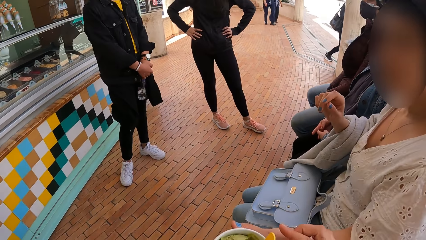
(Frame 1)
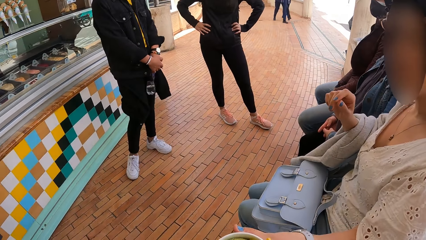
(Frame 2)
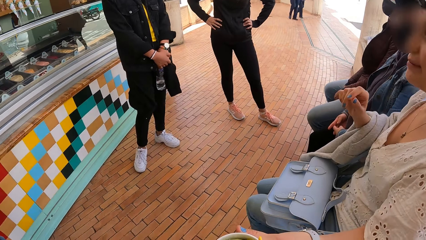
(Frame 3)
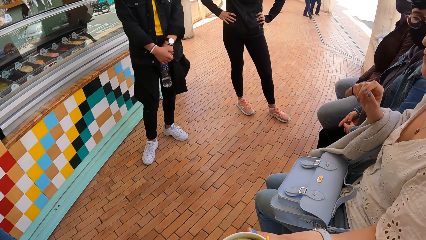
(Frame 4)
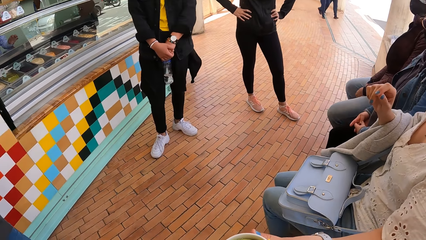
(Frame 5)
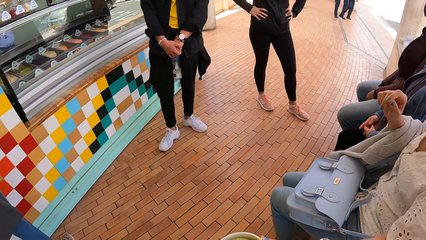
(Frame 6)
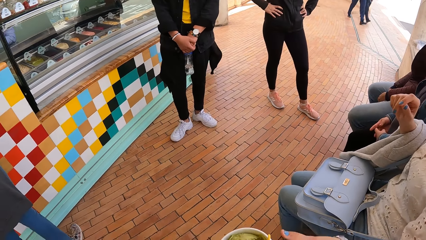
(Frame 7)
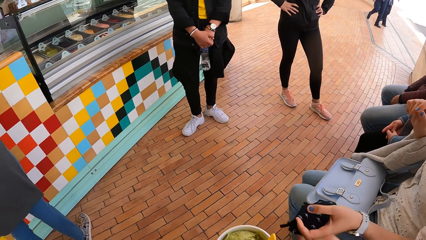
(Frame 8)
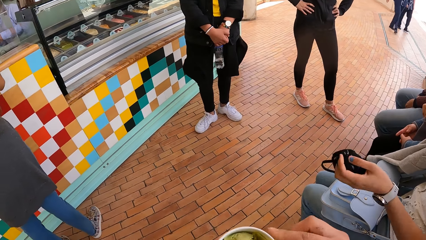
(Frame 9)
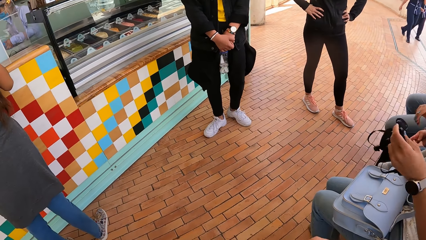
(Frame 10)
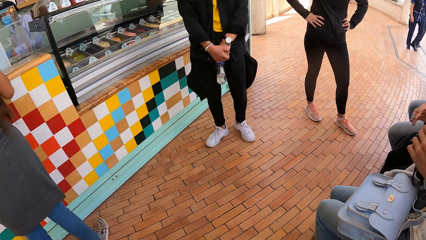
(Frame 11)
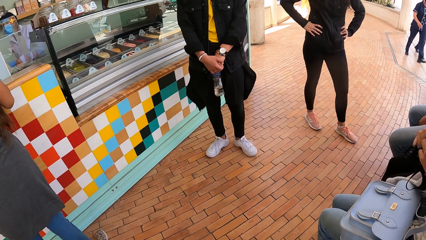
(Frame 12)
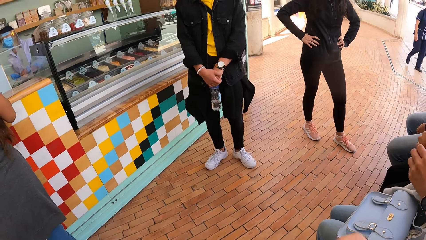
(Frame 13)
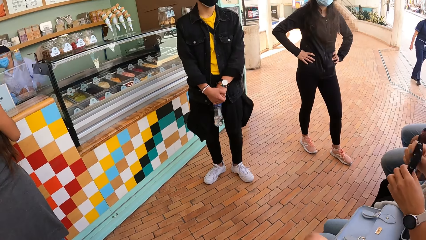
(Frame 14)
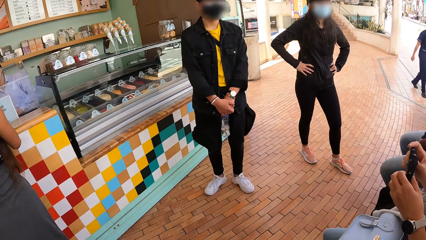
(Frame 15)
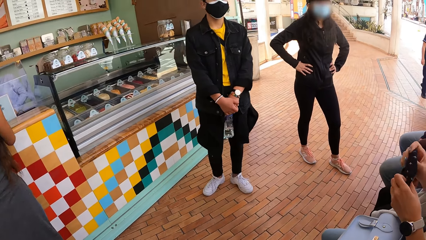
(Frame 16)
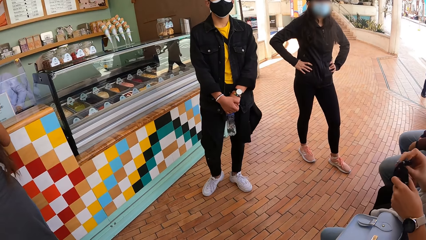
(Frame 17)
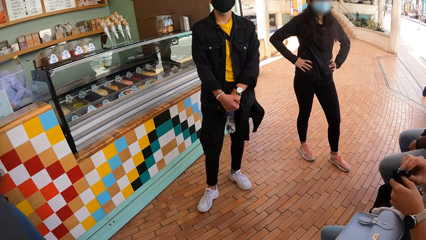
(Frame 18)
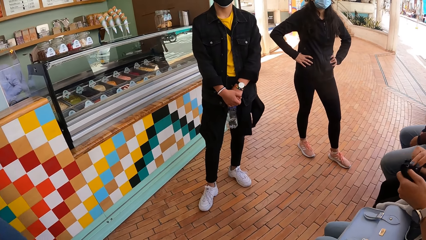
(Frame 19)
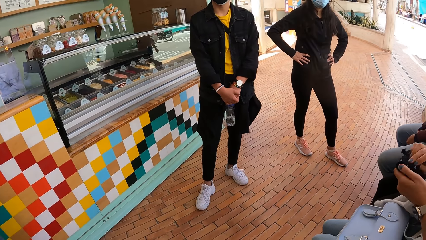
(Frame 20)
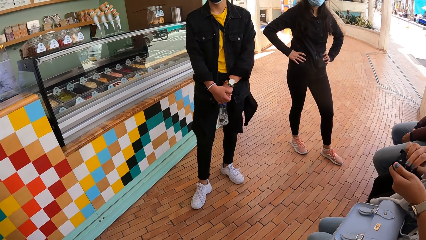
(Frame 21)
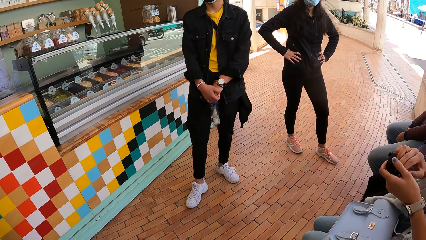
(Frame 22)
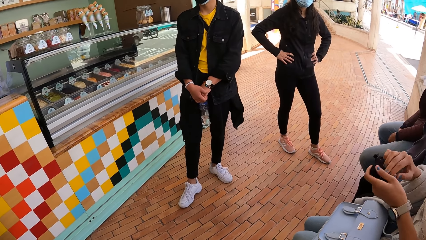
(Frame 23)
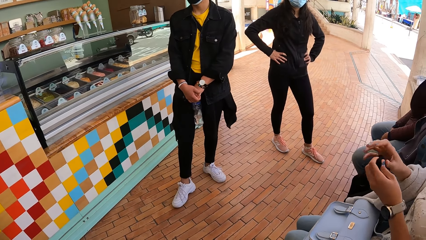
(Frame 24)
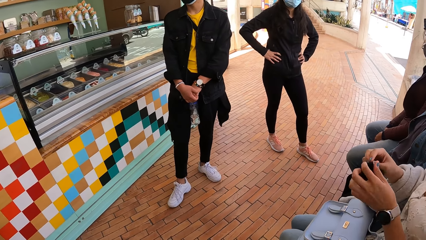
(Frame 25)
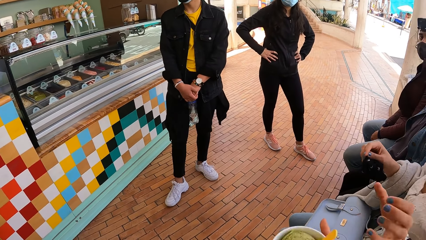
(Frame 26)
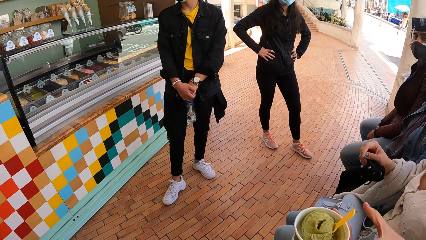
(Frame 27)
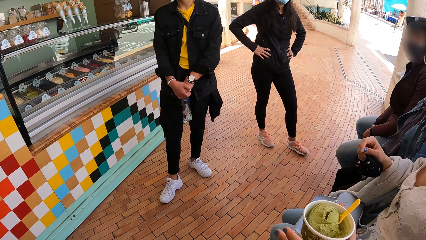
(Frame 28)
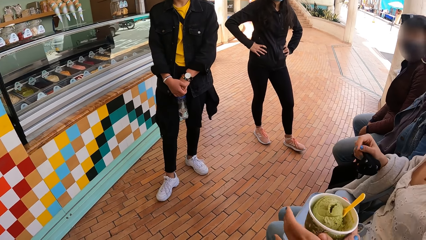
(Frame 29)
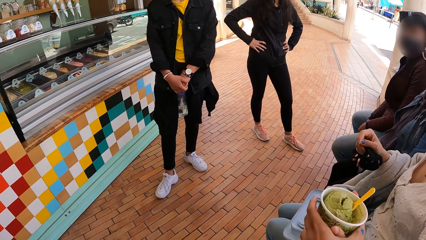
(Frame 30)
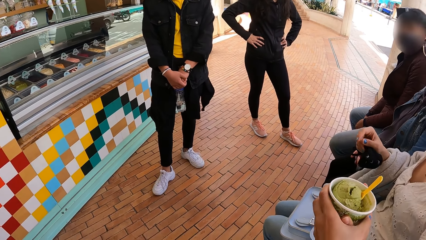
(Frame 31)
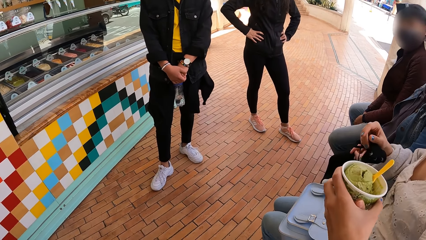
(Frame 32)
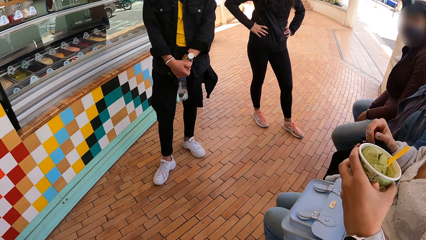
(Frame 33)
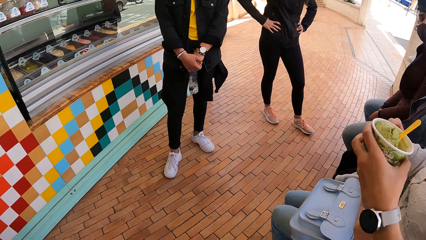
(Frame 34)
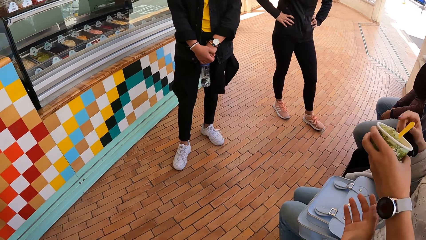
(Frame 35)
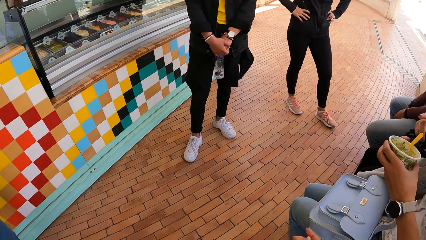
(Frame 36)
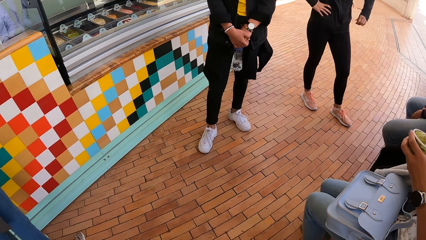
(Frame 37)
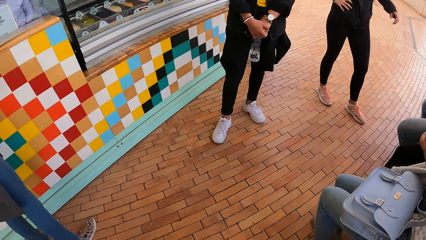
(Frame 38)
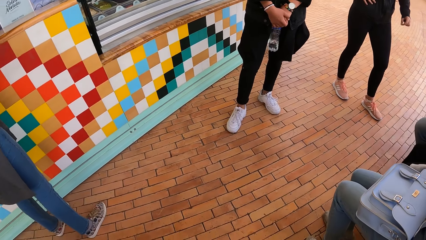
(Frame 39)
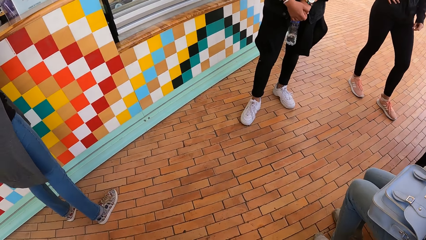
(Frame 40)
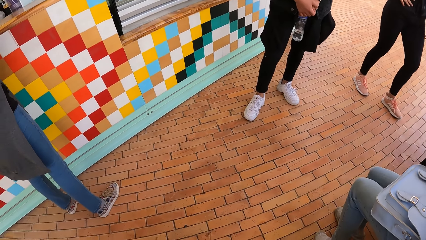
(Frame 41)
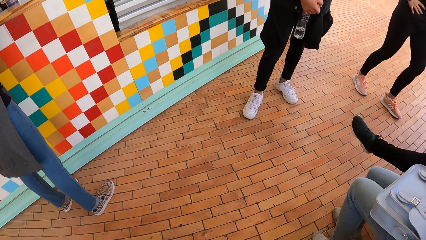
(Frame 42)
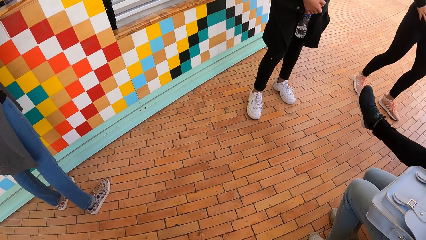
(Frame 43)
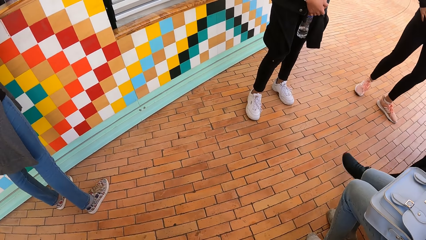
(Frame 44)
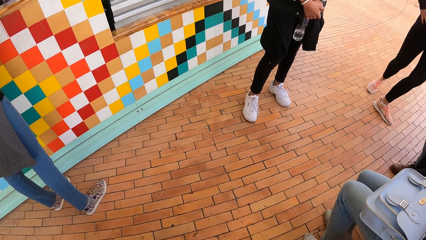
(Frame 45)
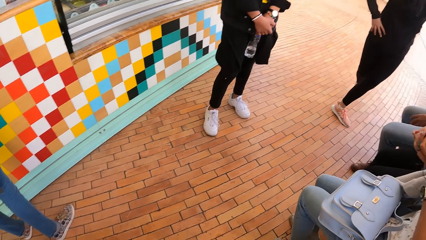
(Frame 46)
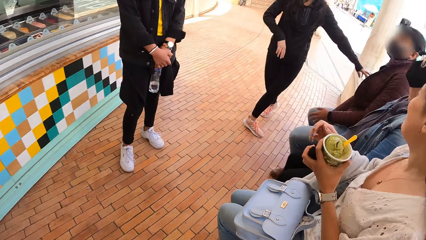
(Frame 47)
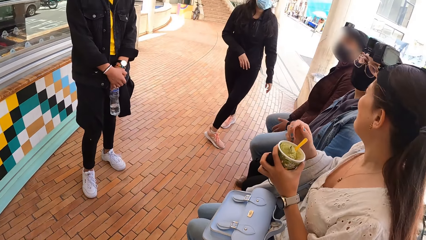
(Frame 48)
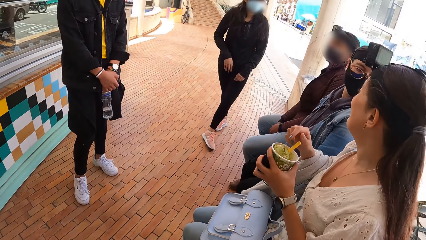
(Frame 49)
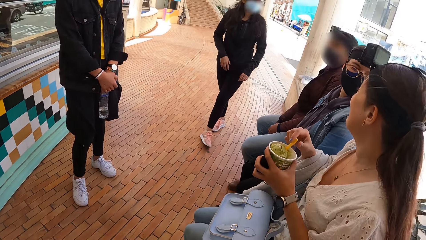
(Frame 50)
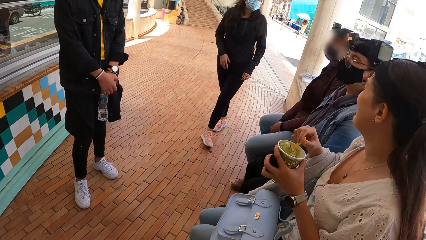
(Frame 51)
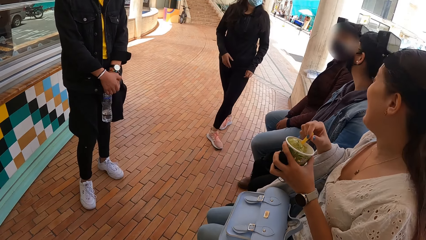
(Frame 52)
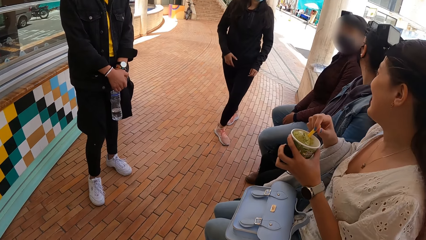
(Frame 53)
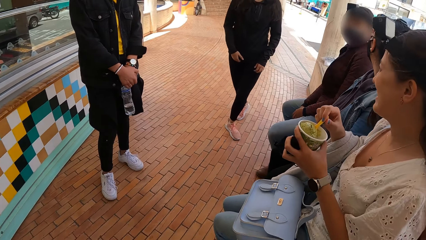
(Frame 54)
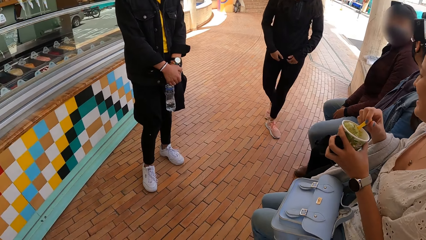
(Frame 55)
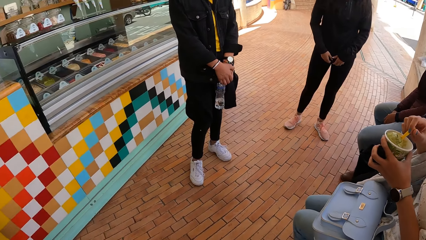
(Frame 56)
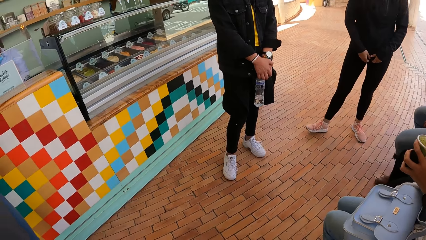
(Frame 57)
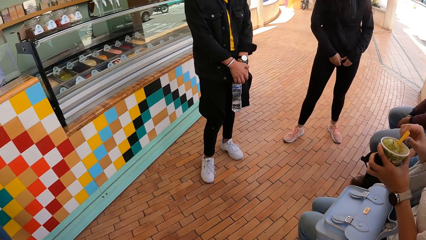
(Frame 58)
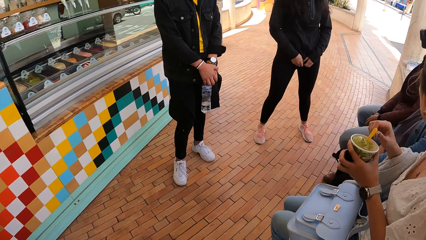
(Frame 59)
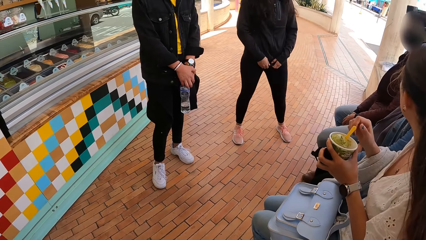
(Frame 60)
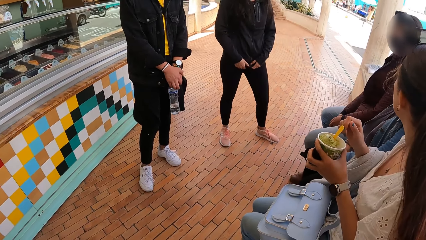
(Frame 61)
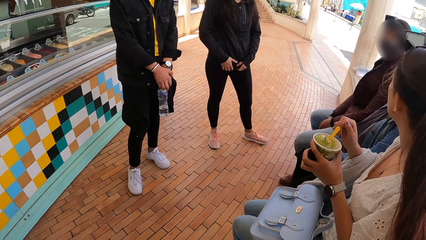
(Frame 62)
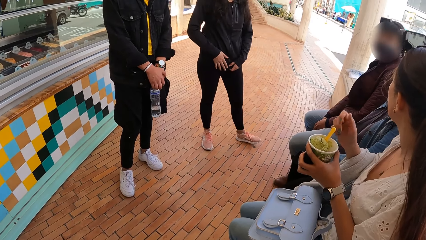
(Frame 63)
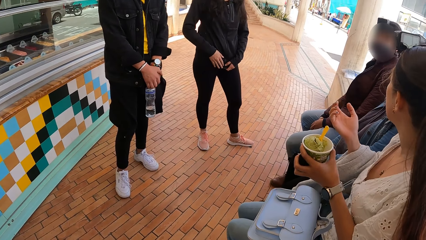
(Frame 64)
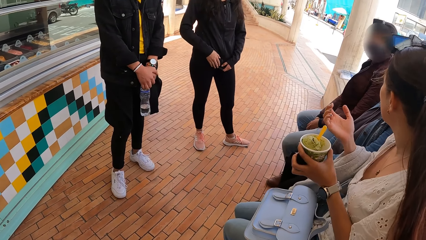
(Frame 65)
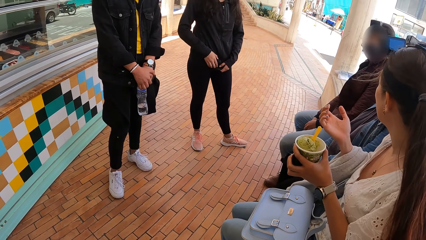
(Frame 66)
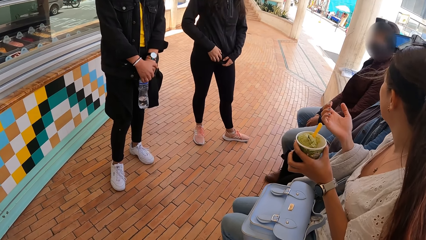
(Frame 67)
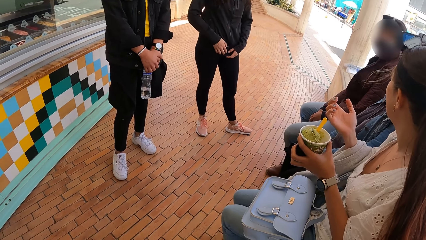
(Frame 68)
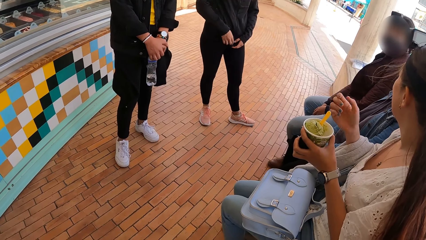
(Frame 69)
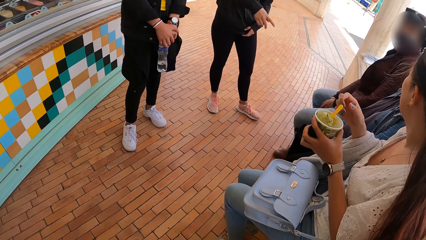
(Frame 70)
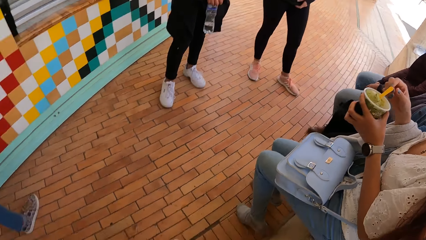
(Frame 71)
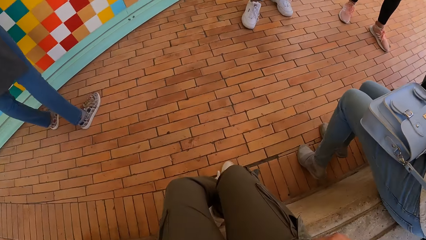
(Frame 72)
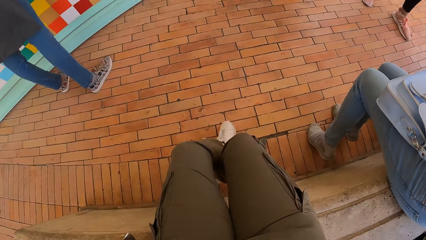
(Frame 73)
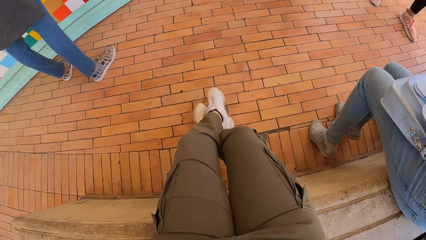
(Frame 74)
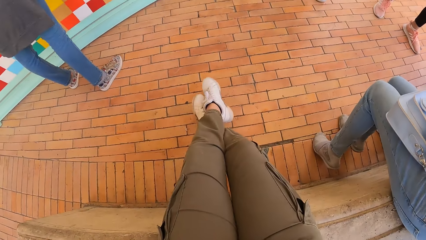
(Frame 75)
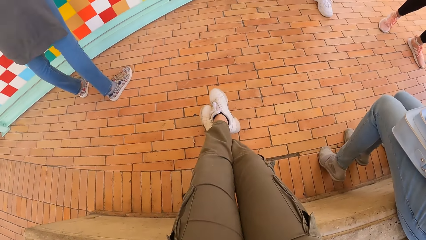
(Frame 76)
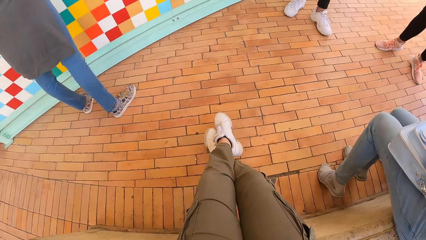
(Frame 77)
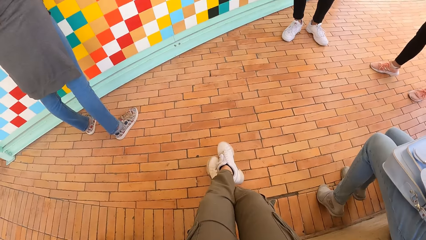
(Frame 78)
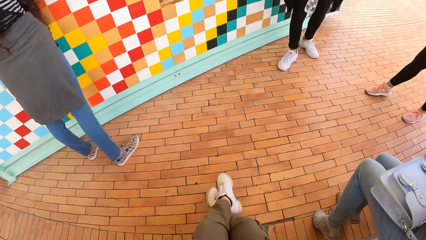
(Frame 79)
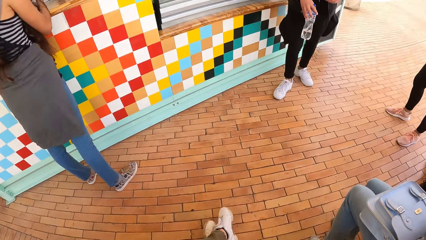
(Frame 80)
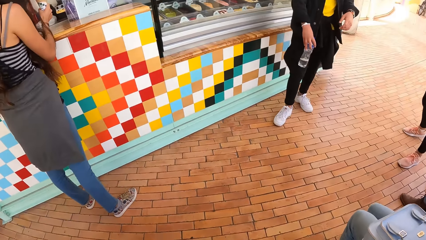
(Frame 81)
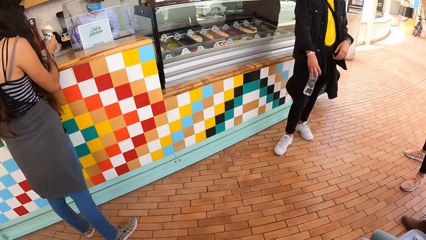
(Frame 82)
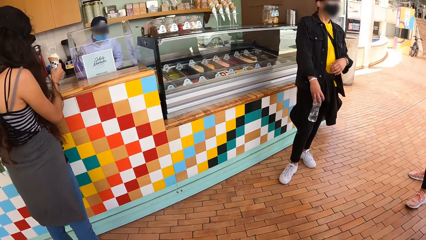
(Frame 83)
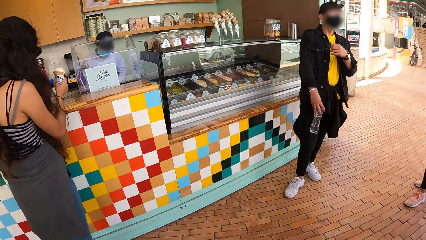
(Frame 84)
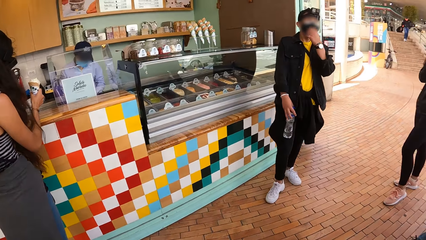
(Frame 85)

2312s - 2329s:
The woman passes the cup of ice cream to the camera wearer with her left hand. The camera wearer looks around the ice cream shop. She passes the cup of ice cream to the woman with her right hand. She looks around the woman. She moves her legs on the floor.
